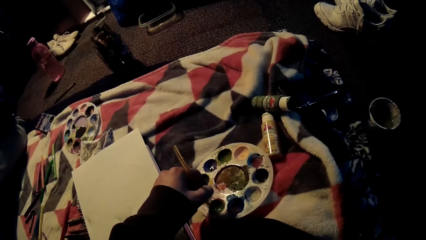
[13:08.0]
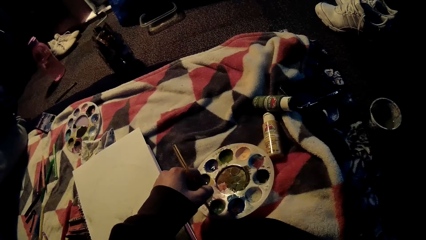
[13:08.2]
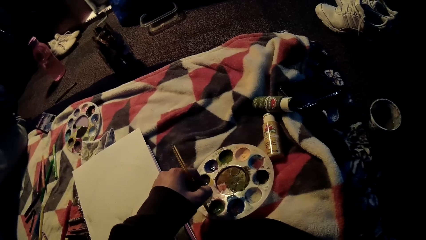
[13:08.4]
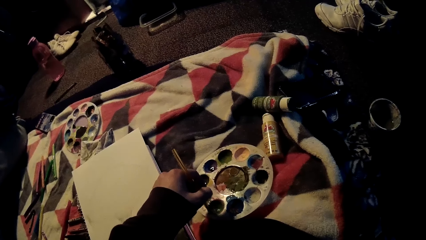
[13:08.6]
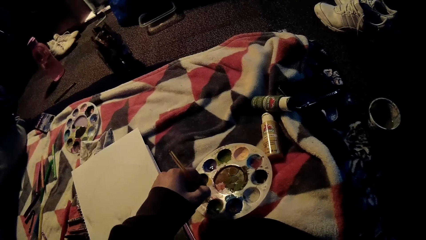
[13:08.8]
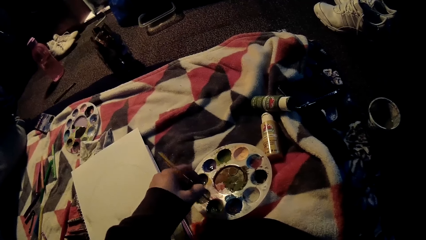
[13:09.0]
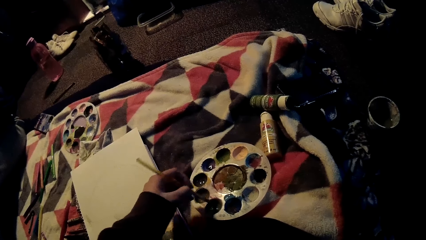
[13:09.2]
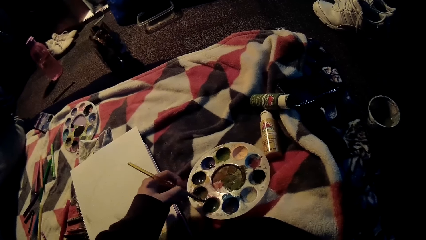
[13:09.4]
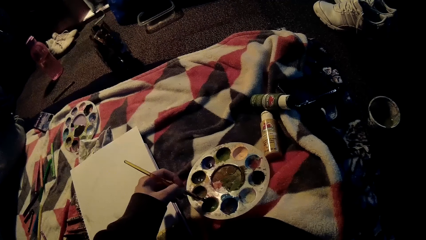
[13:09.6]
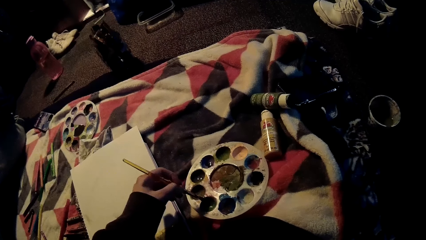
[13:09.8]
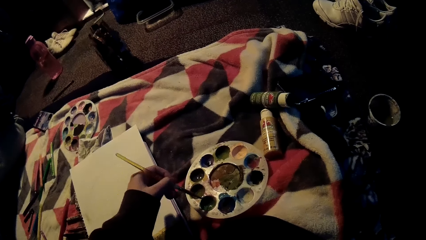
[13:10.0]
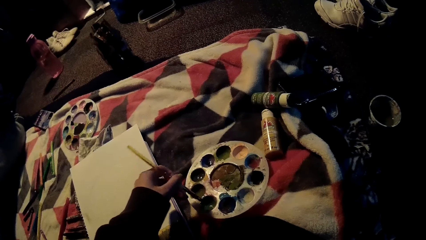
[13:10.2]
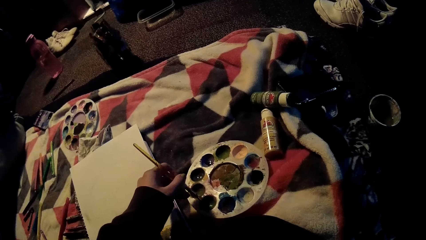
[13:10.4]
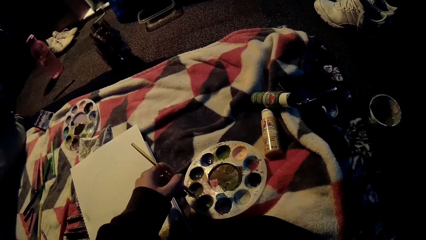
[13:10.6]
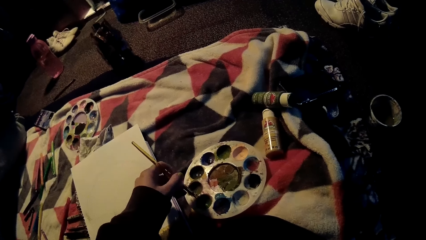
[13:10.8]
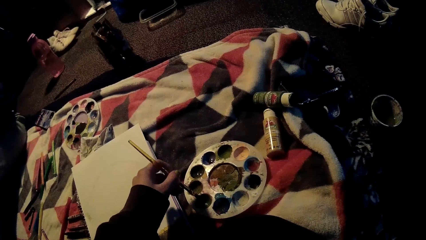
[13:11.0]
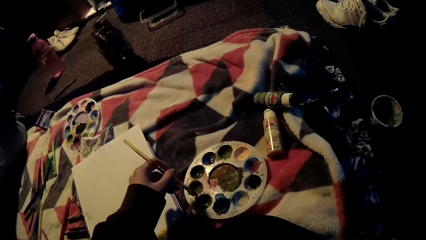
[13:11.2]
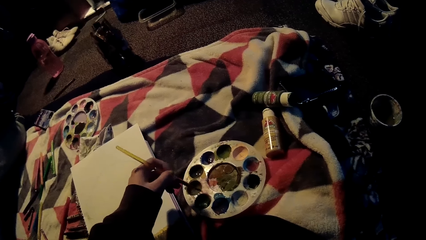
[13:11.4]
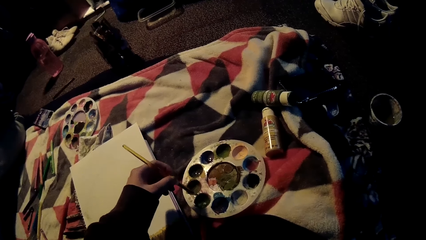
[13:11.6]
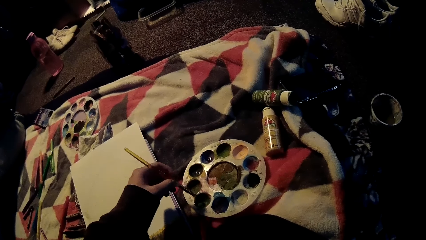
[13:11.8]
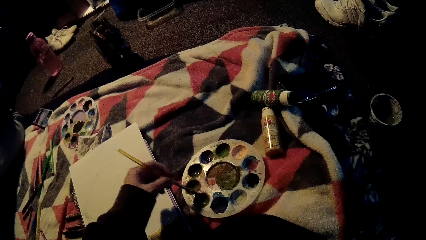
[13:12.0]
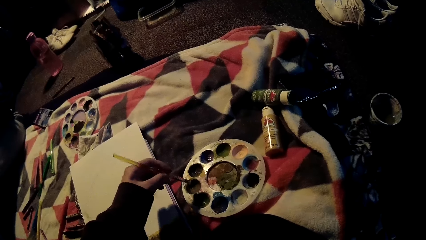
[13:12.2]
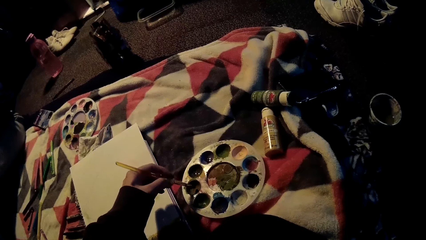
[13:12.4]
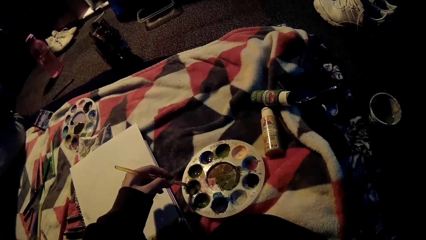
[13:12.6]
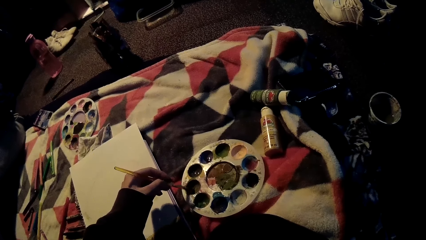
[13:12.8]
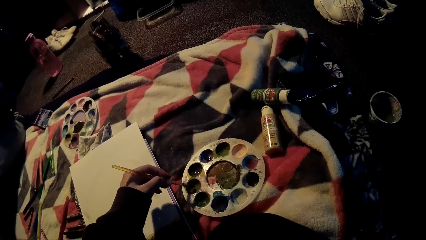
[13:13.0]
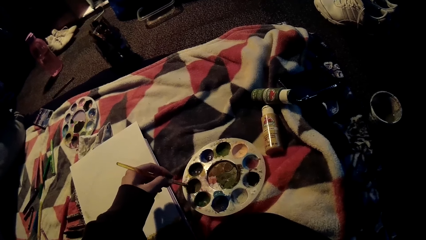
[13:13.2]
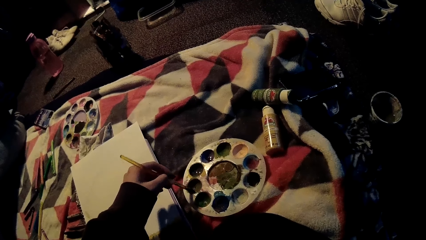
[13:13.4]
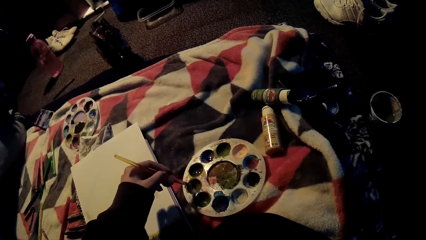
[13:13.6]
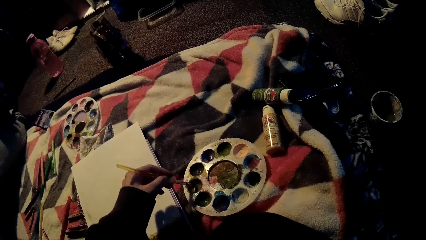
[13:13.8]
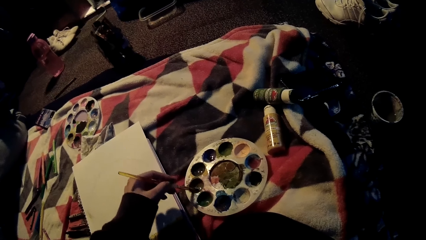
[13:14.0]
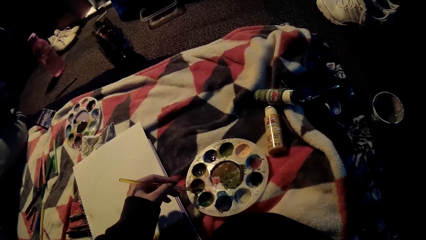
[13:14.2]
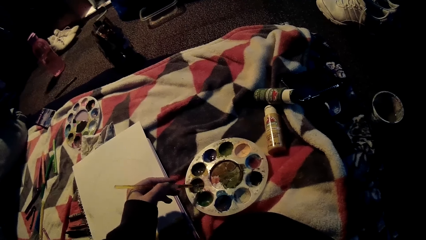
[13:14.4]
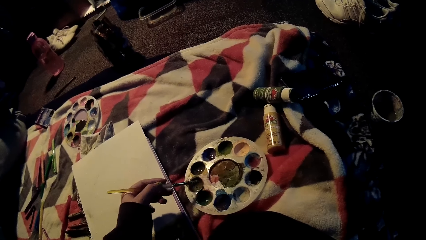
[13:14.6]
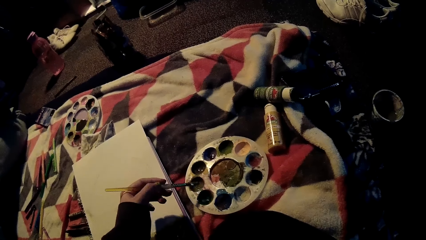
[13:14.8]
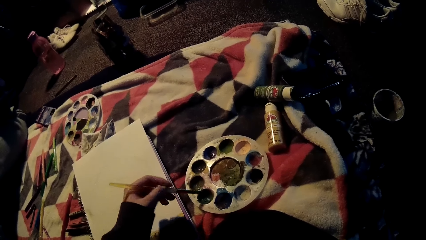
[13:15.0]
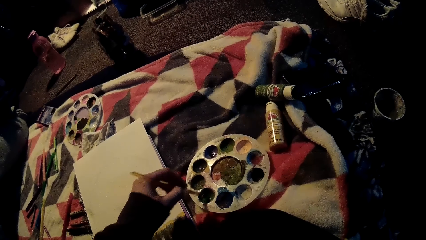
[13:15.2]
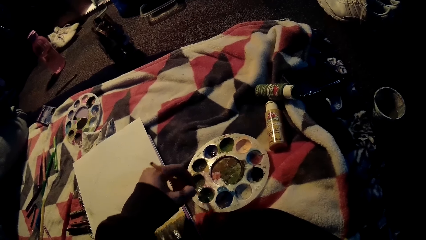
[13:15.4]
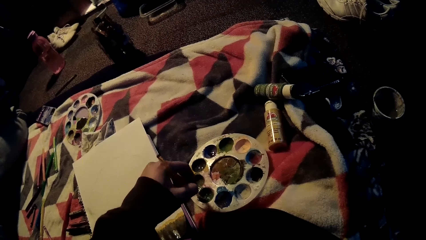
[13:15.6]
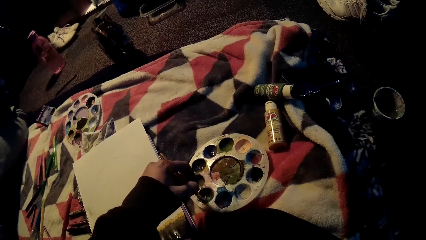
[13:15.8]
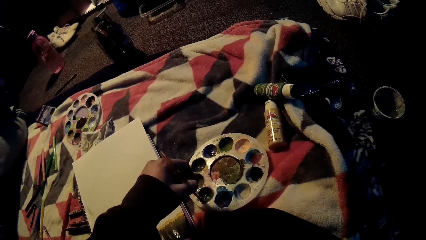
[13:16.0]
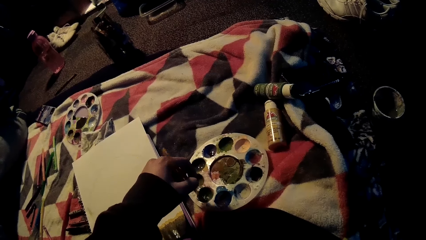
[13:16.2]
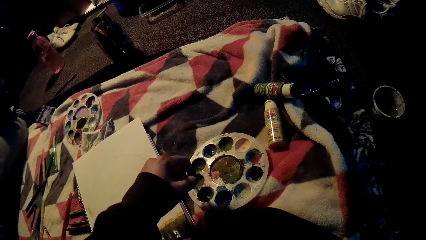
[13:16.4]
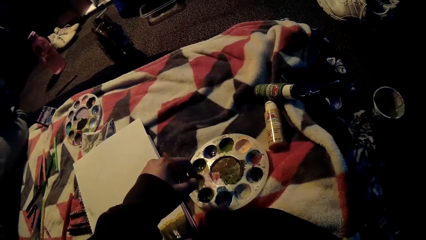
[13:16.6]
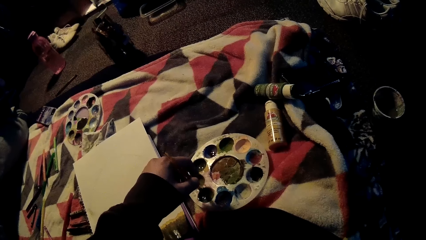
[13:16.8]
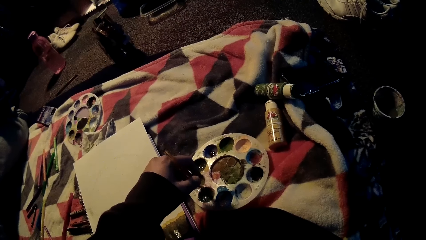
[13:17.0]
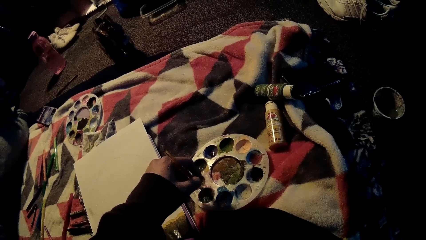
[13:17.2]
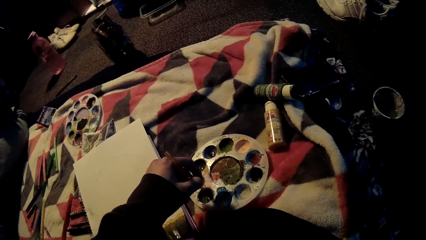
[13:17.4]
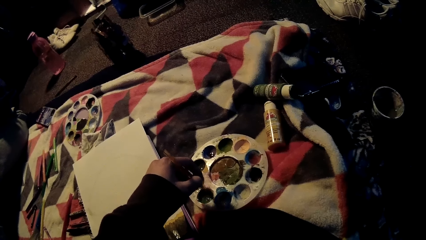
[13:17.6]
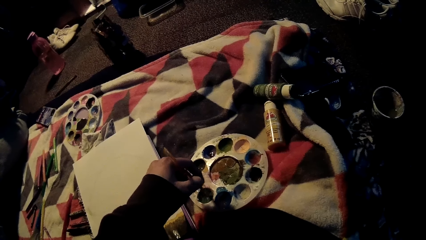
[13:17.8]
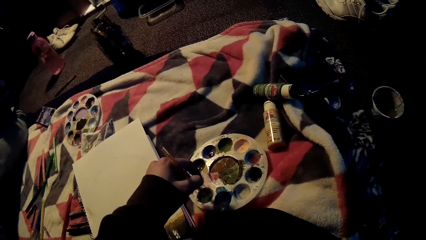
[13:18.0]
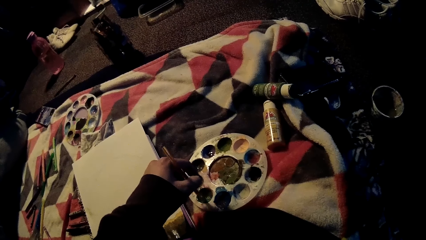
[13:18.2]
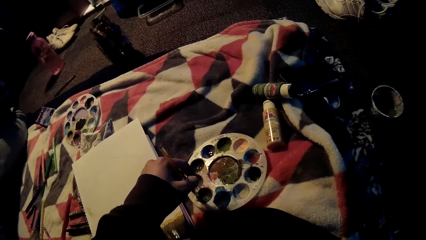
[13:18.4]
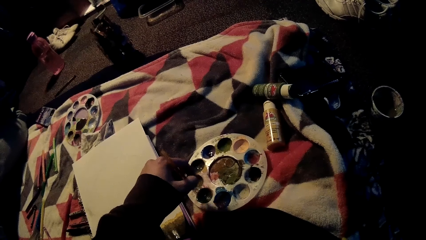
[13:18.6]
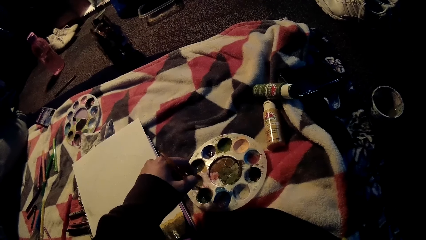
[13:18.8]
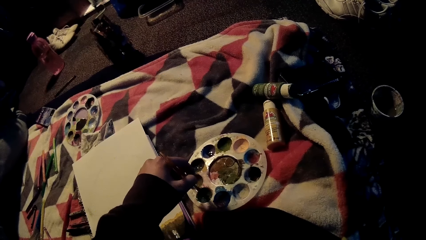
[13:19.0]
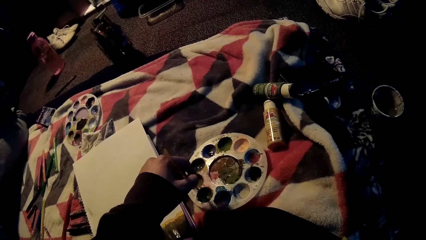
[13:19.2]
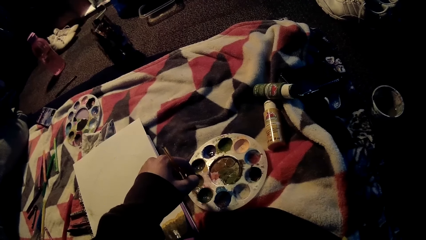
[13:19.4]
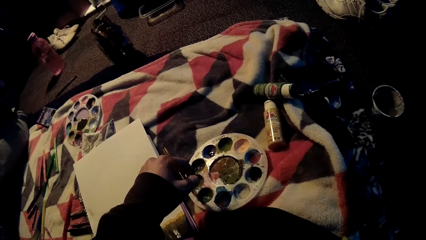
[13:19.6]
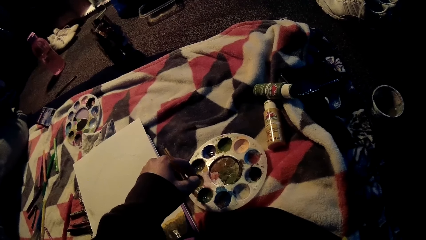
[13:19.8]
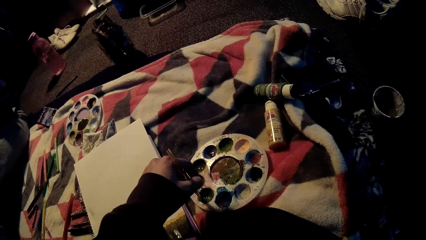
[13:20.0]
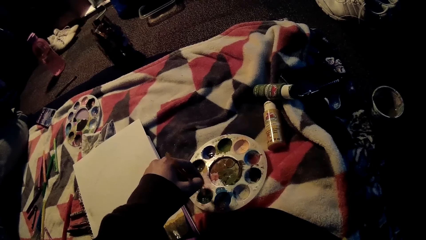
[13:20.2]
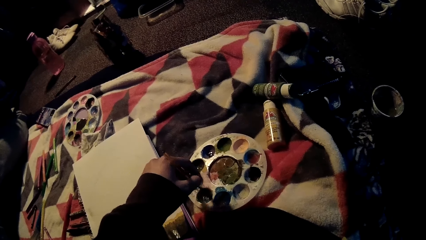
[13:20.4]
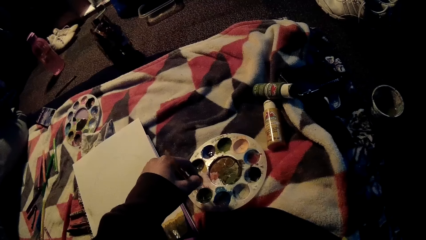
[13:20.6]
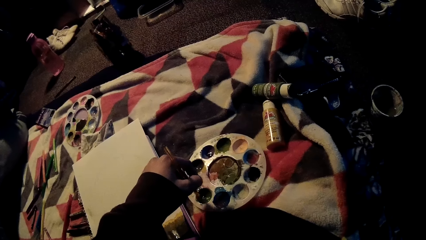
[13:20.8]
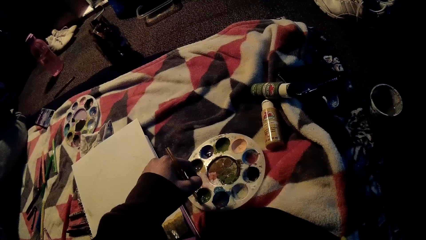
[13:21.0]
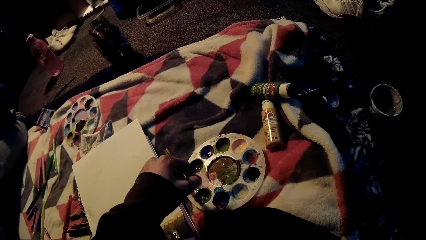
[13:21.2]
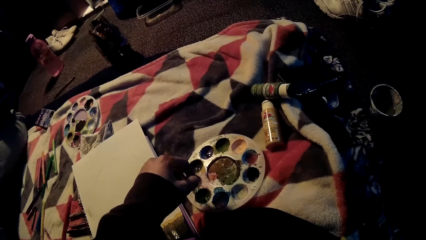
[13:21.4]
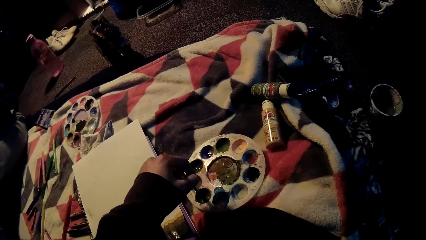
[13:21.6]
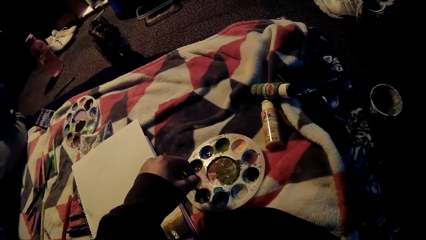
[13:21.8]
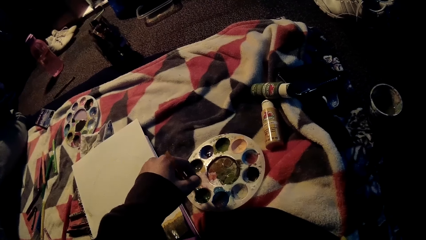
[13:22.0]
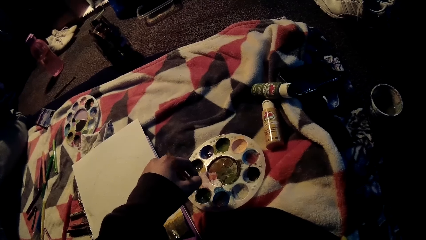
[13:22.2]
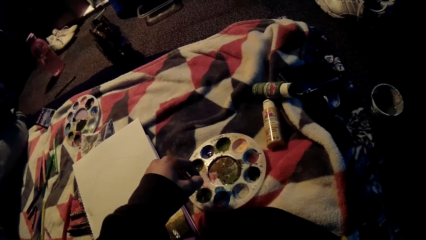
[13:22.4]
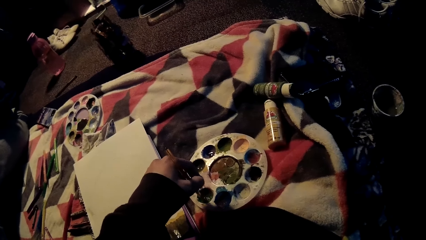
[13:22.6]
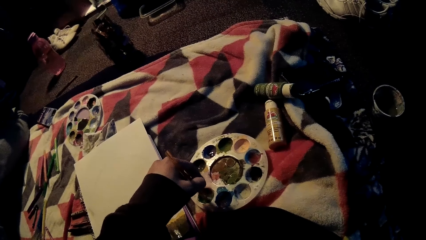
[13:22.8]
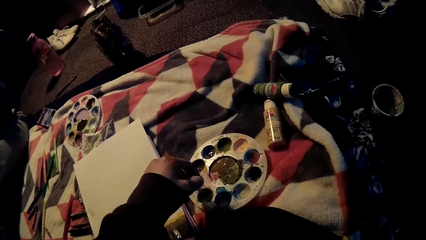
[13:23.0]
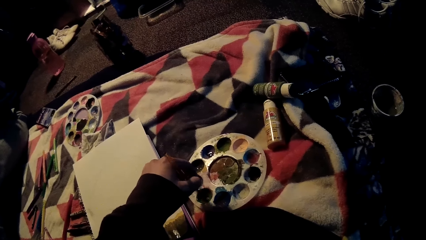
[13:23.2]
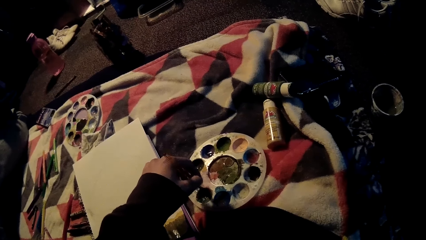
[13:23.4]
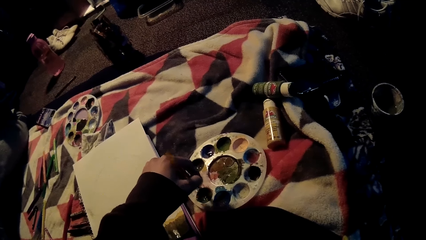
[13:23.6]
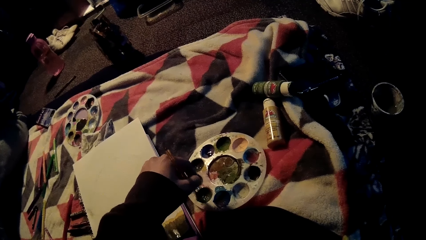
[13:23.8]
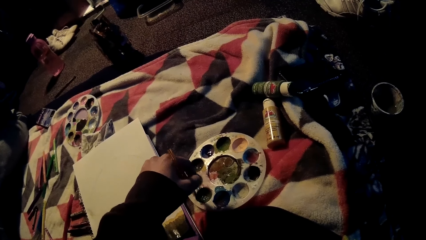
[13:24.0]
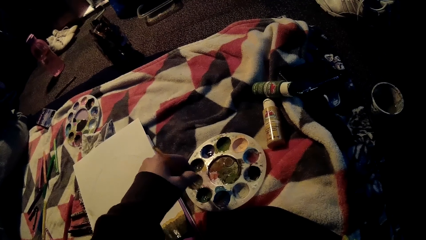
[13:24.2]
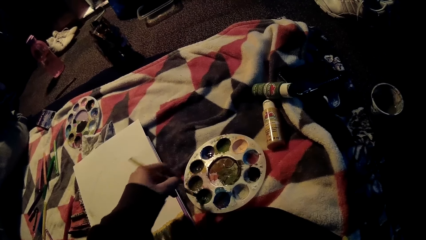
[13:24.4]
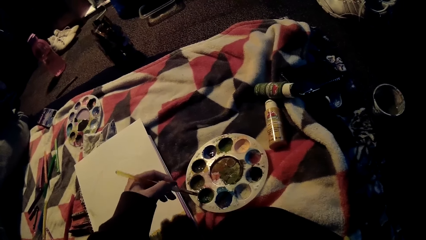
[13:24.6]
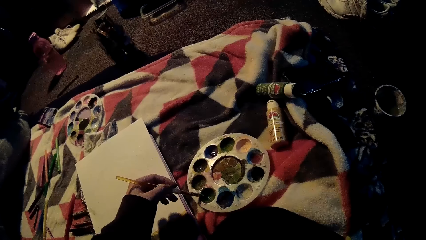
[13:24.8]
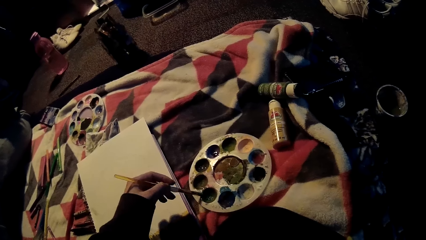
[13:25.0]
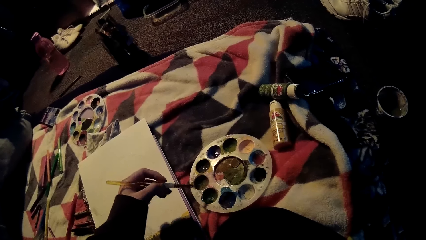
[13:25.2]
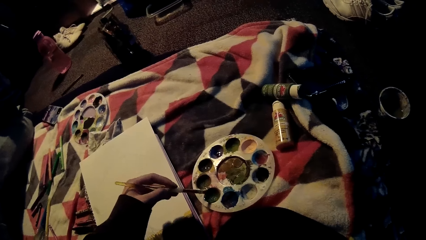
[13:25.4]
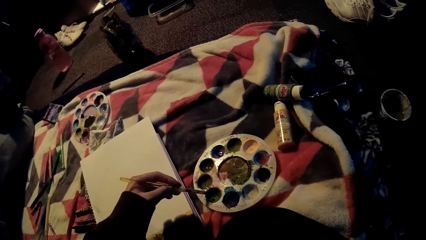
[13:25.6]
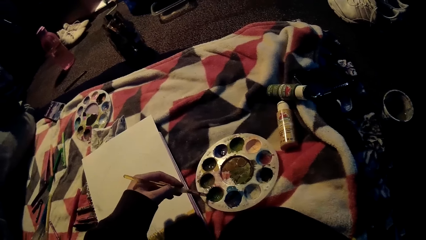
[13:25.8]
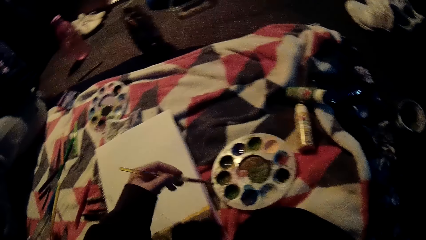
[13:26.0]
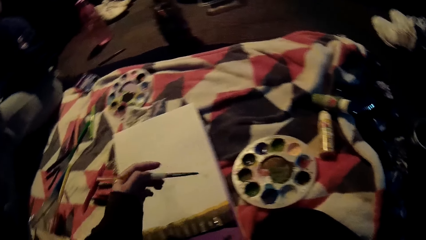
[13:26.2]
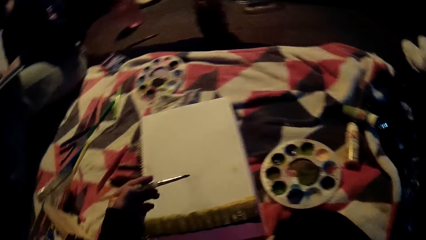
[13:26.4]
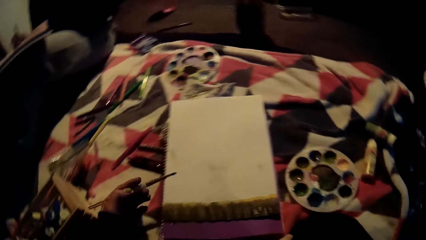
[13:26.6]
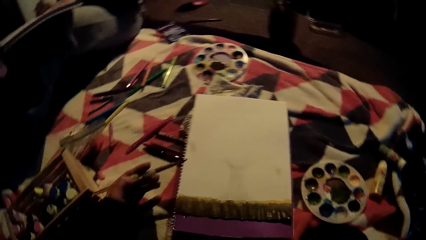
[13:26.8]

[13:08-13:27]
The camera wearer rubs the brush on the palette edge. She adjusts the palette with the paint brush. She scoops acrylic paint with the brush in her left hand. She mixes acrylic paint on the palette with the brush in her left hand. She rubs the brush on the palette edge.
